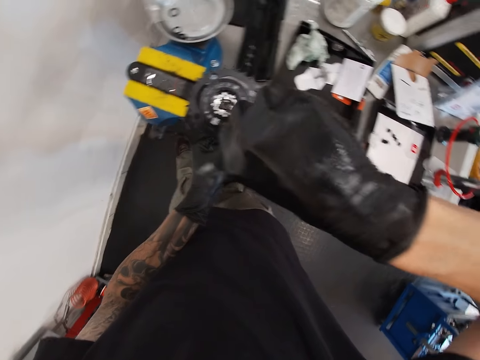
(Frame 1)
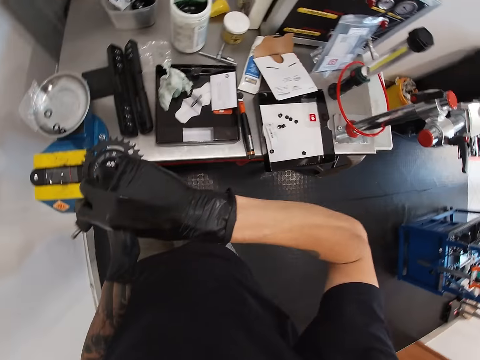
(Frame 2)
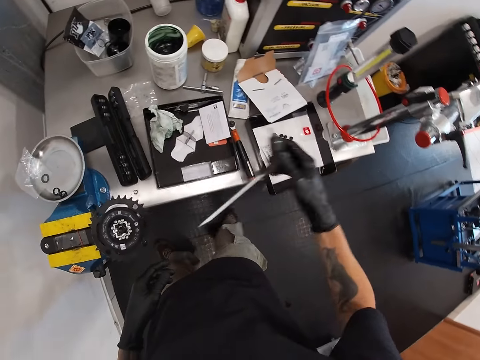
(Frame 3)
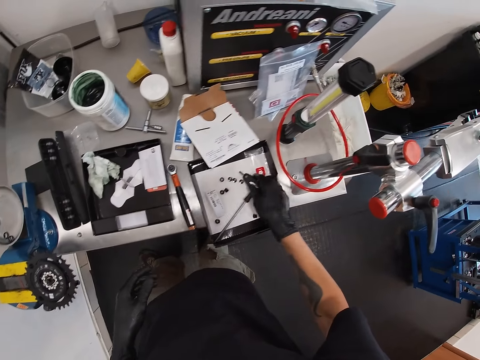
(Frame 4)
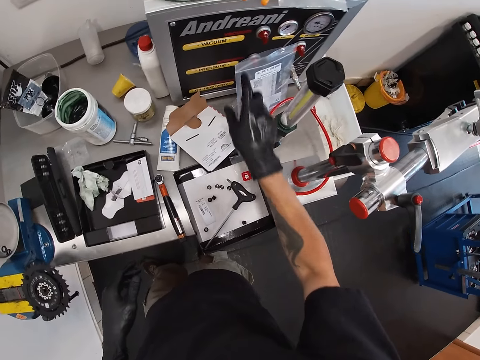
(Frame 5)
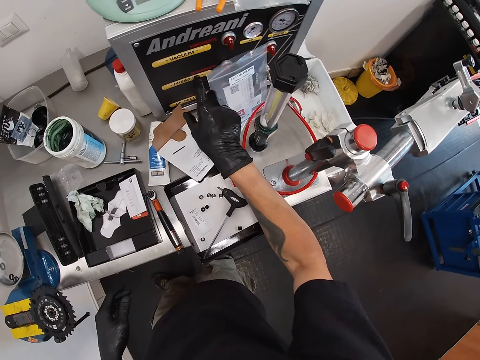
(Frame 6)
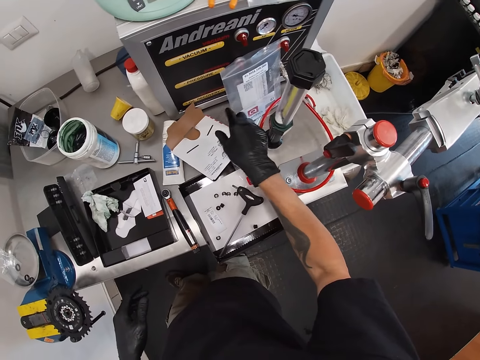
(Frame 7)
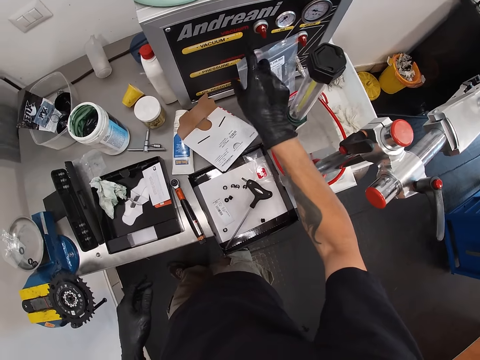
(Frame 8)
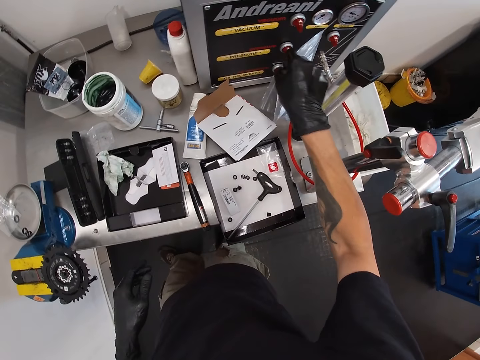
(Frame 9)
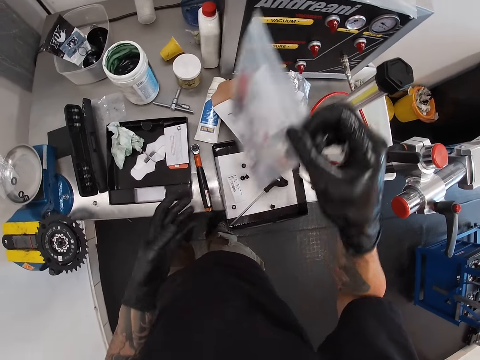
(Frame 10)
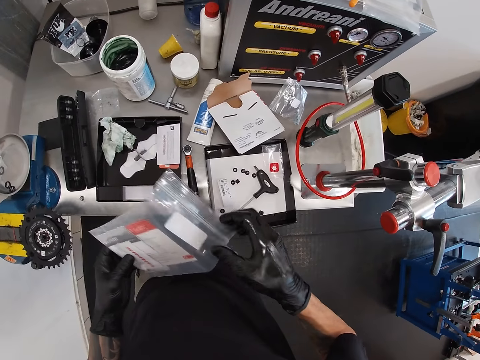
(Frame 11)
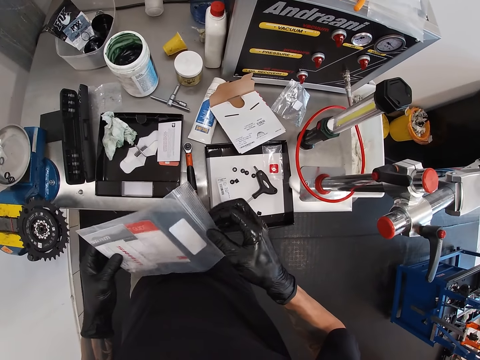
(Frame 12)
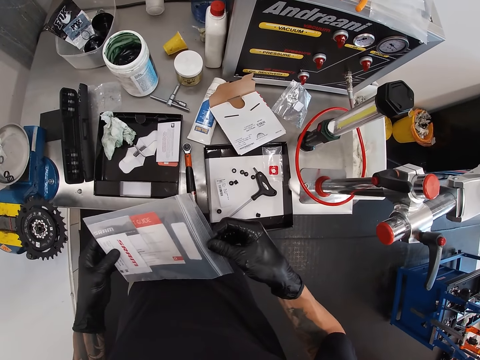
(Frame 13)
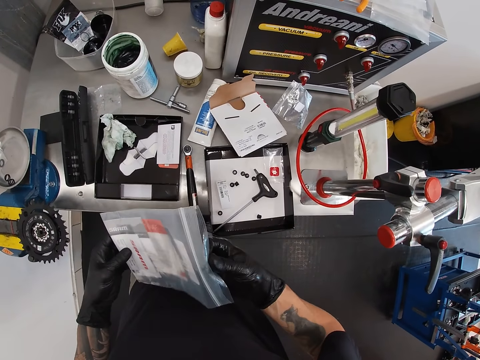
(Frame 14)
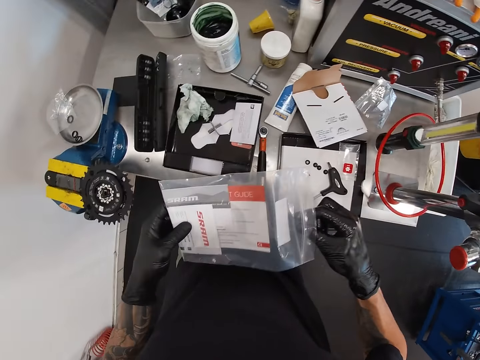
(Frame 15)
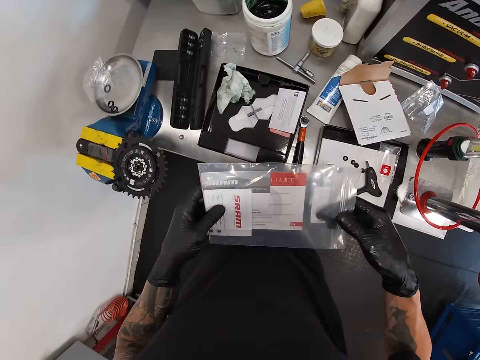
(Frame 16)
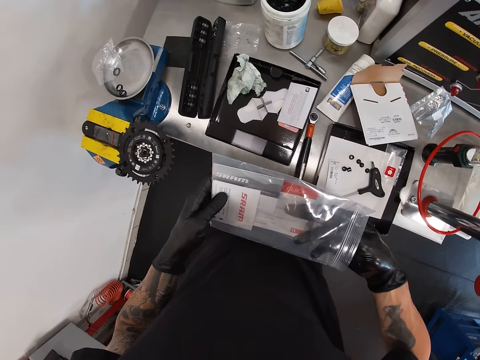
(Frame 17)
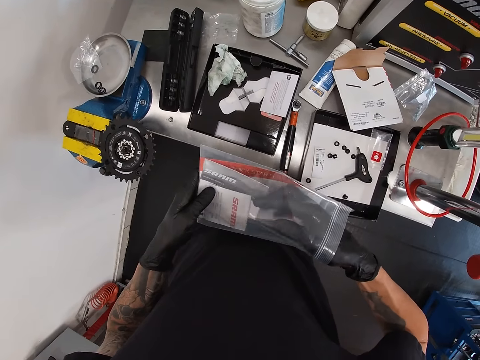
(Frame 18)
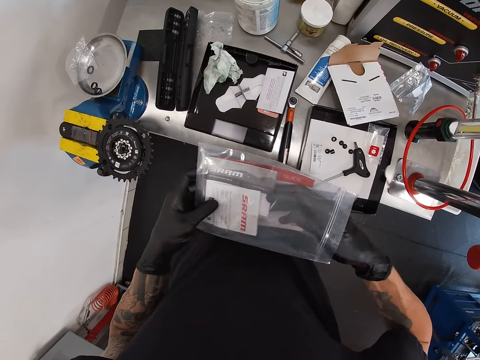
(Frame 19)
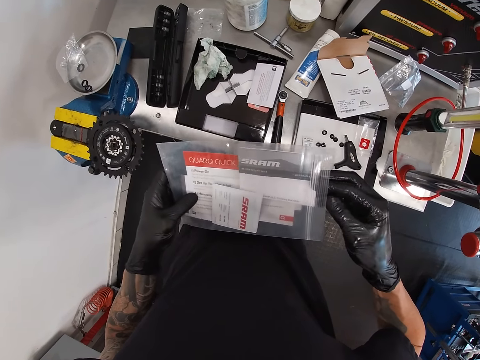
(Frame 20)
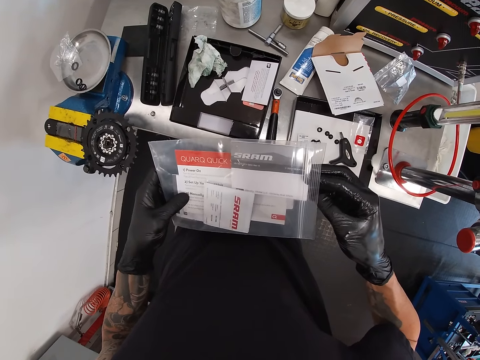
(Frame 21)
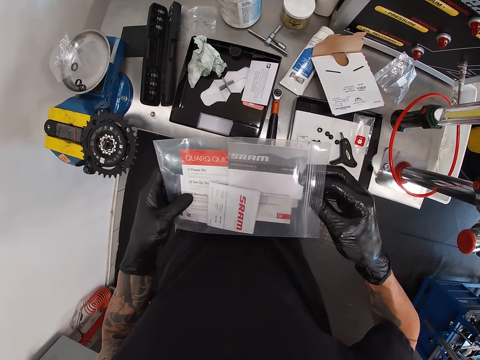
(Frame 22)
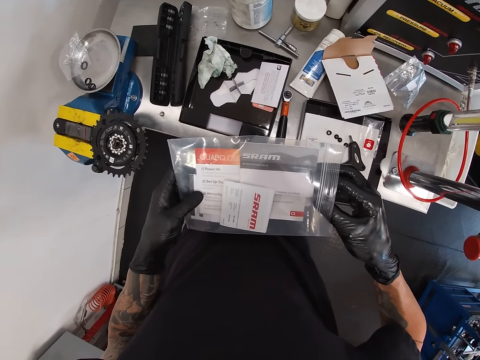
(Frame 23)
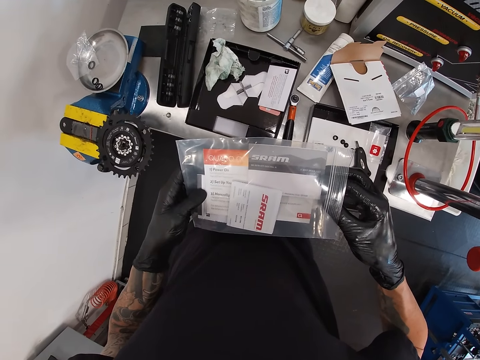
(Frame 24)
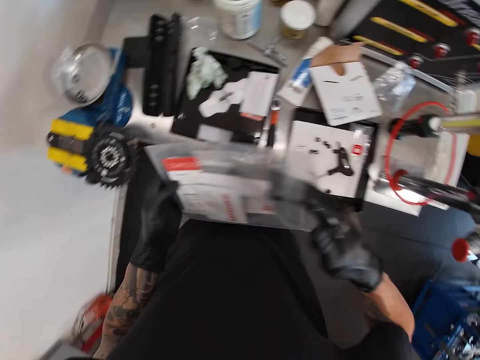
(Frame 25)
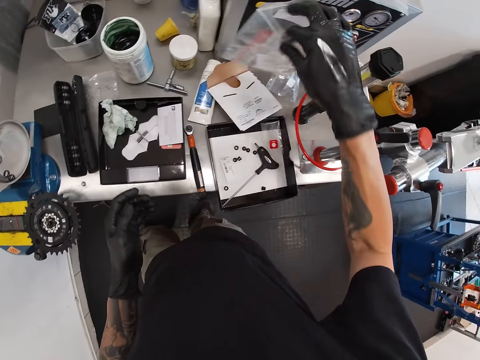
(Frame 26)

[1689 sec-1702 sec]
The camera wearer drops the nut driver on the work bench with his right hand. He drops the screw. He presses a vacuum pump on the work bench. He picks up a silicone bag from the work bench with his right hand. He holds the silicone bag with both hands and opens the silicone bag with both hands. He checks the papers. He holds a paper in the silicone bag with his right hand.

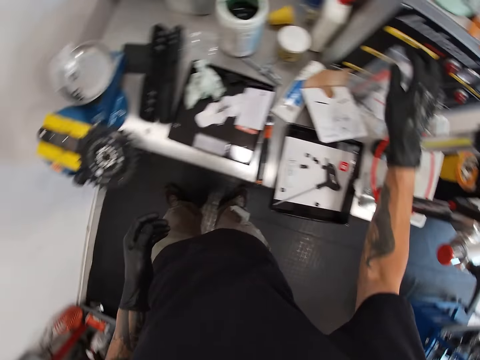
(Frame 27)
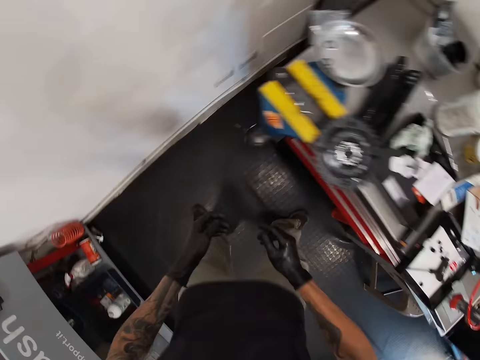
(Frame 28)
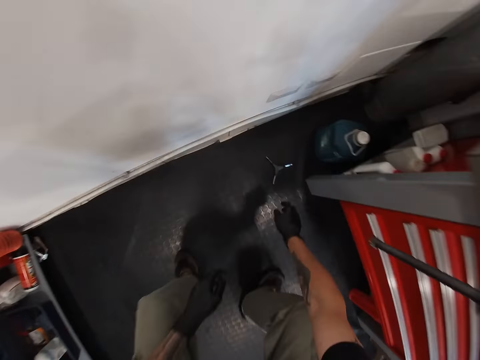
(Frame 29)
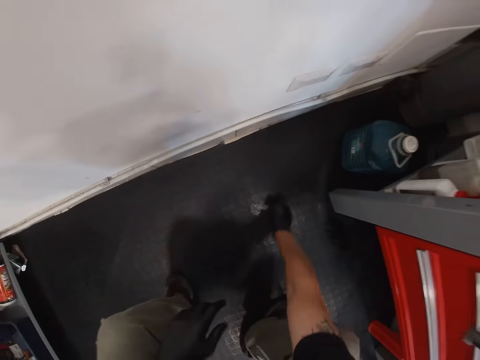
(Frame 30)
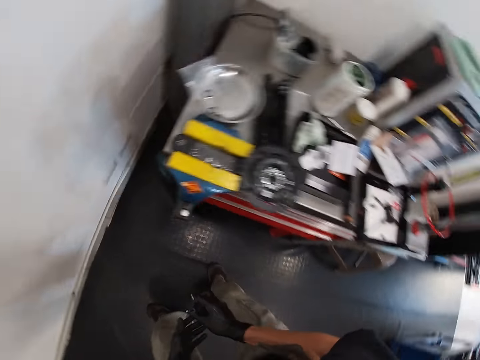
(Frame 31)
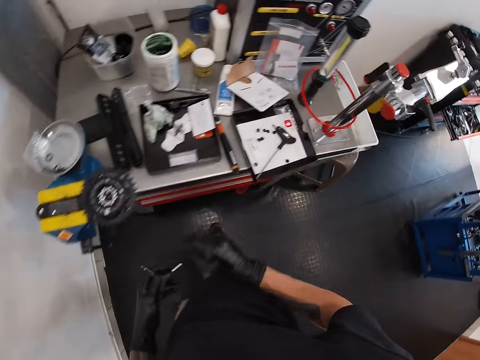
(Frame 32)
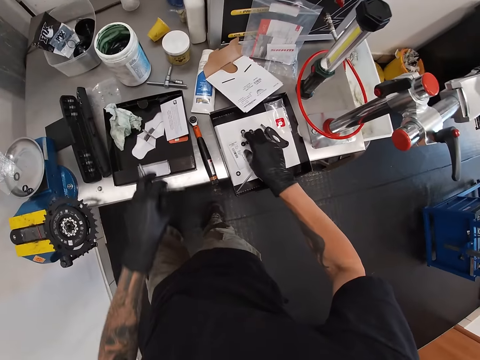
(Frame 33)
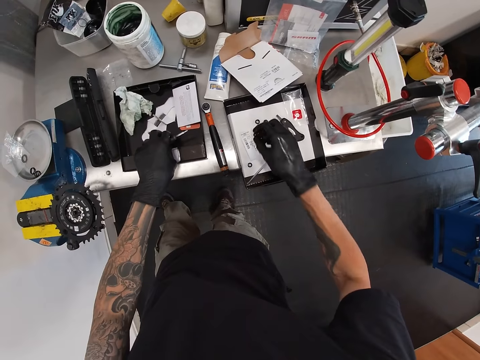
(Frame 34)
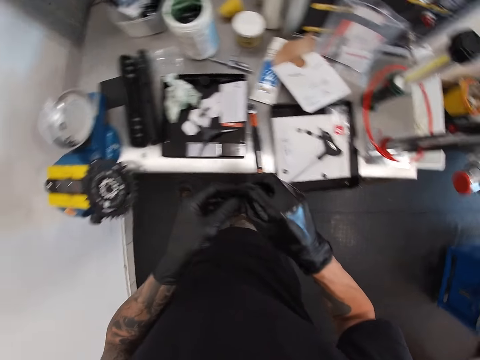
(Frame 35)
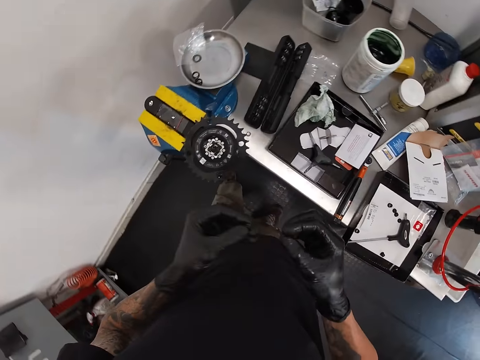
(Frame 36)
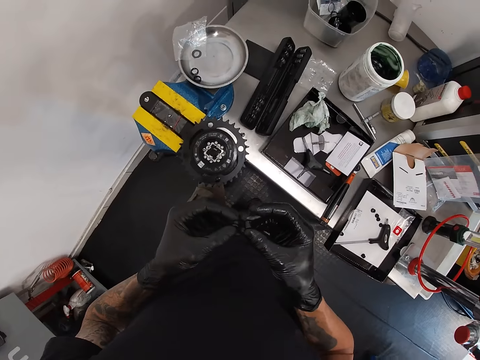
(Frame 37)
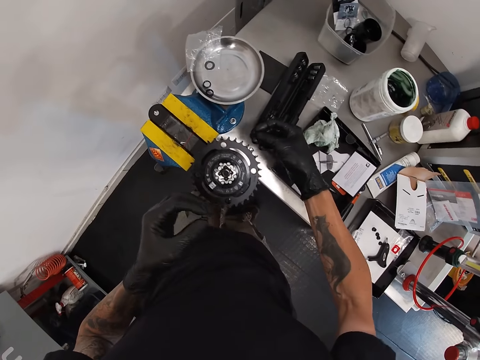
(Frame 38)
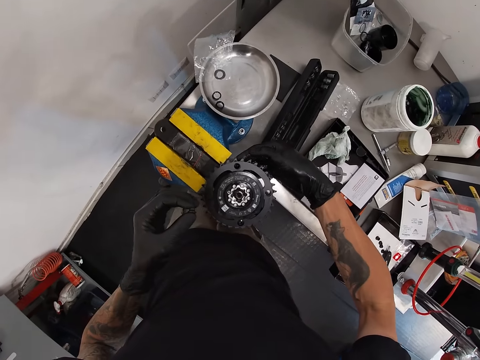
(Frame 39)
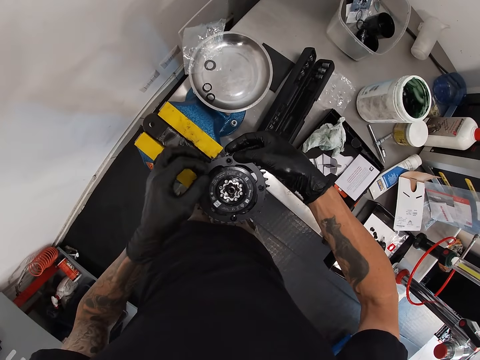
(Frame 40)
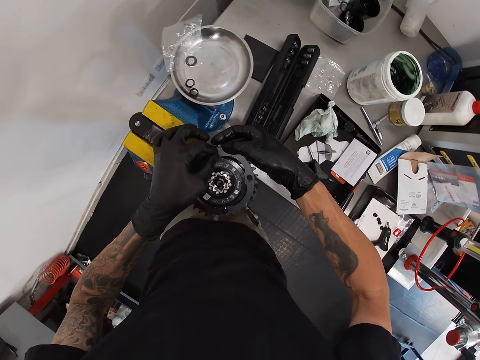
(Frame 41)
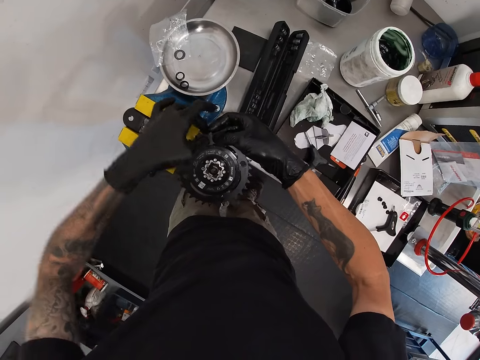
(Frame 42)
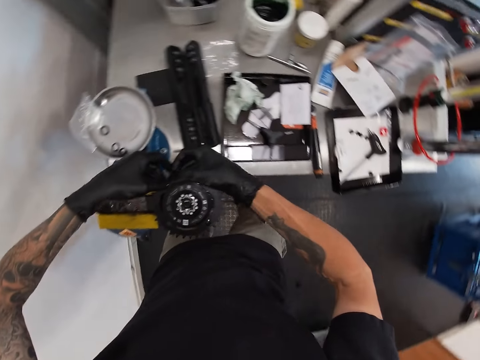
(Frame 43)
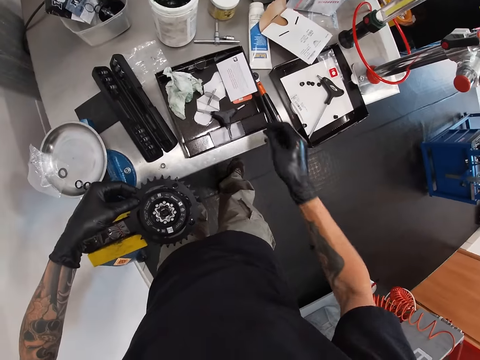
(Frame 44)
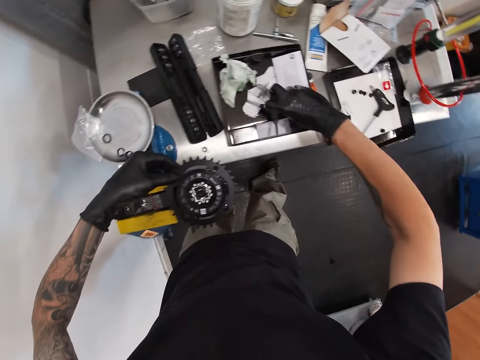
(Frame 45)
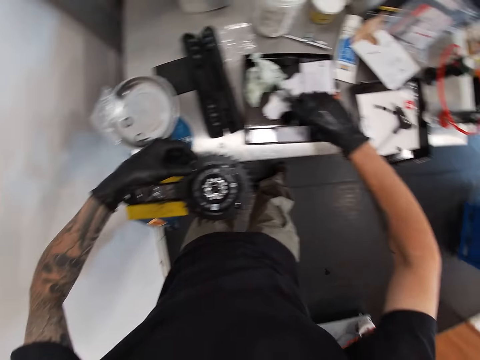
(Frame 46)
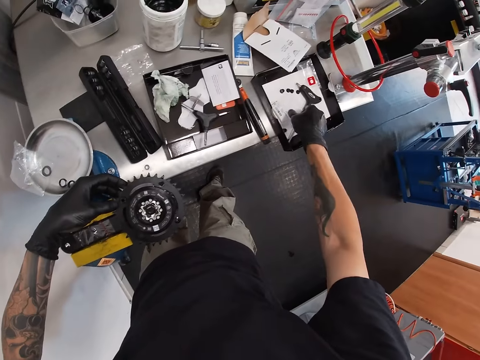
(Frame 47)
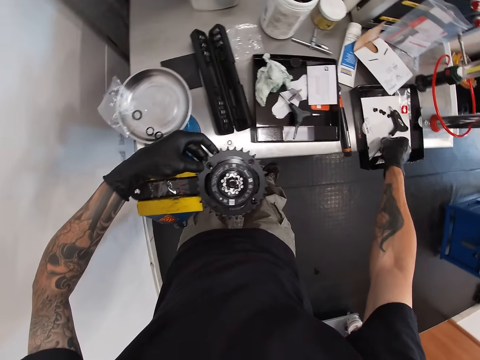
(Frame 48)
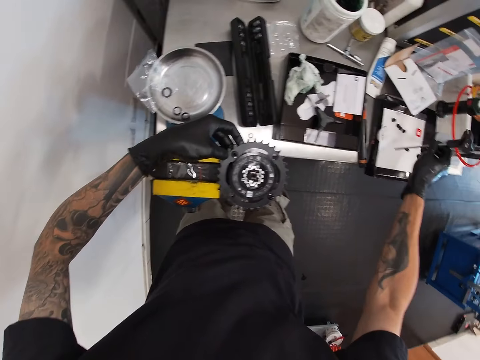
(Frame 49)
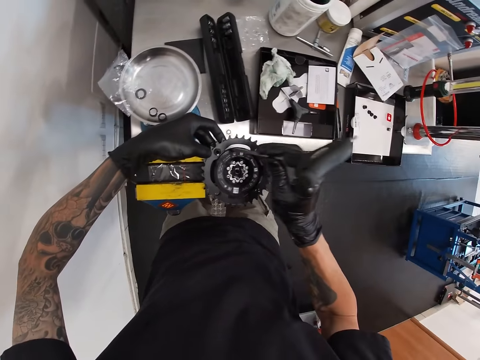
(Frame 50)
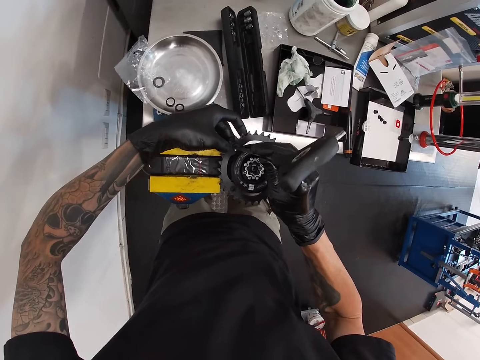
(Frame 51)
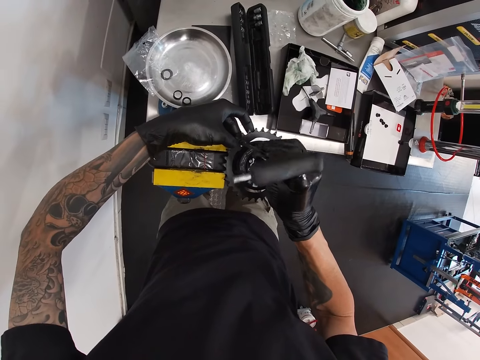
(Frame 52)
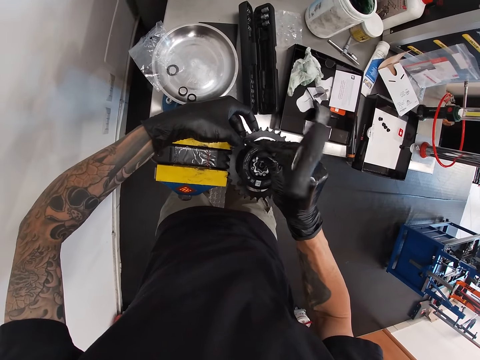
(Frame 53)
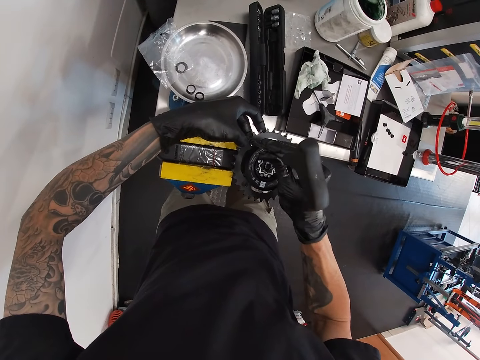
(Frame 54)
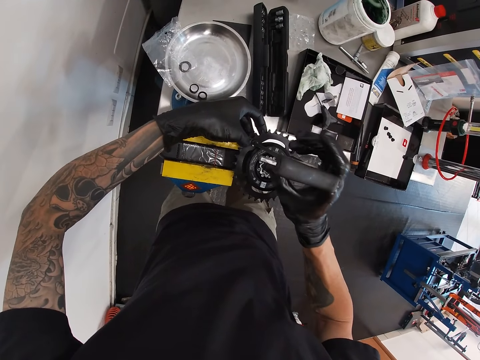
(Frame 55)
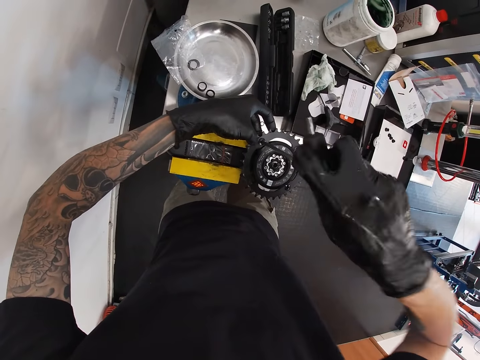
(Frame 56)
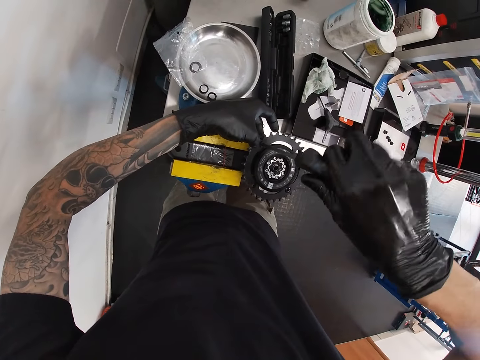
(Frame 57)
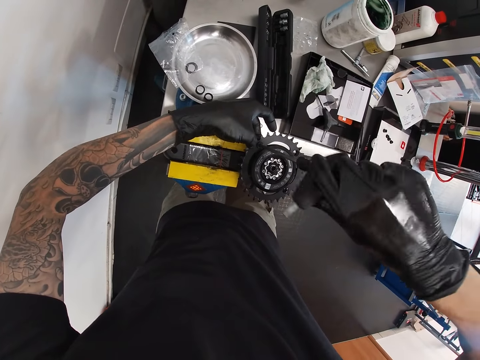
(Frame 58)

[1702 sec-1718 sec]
The camera wearer drops the silicon bag on the work bench with his right hand. He picks up a nut driver from the ground with his right hand. He passes the nut driver from his right hand to his left hand and drops the nut driver on the table with his left hand. He picks up a nut from the work bench with his gloved right hand. He holds the nut with both hands. He checks the nut. He puts the nut in the gear or crank arm with both hands. He picks up the nut driver from the work bench with his right hand. He picks up the nut driver from the work bench with his right hand again. He tightens the nut on the gear with both hands.
